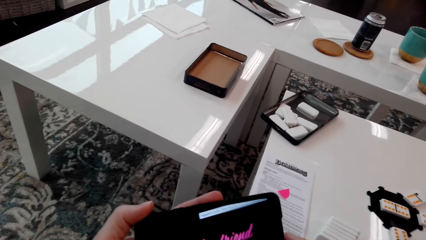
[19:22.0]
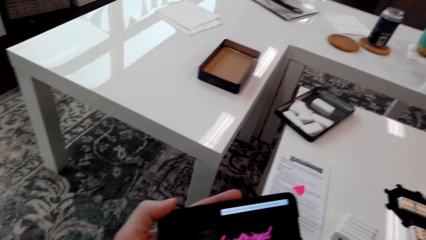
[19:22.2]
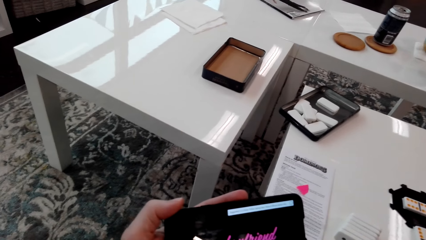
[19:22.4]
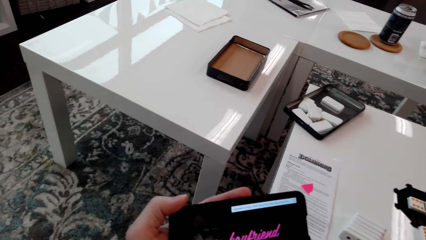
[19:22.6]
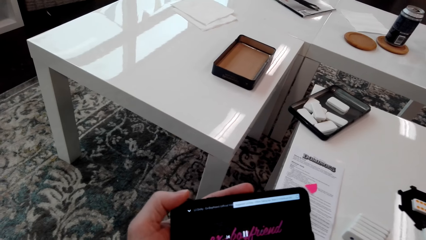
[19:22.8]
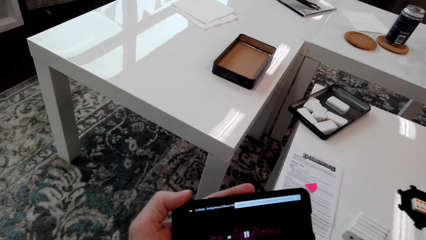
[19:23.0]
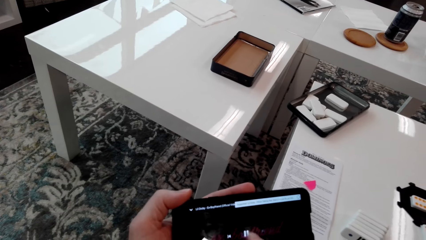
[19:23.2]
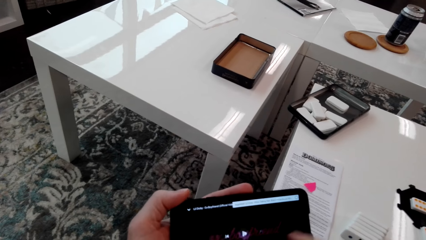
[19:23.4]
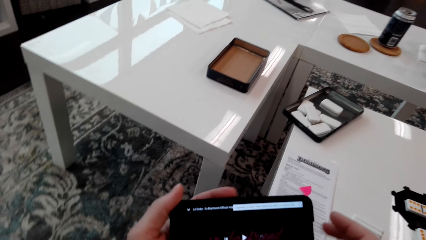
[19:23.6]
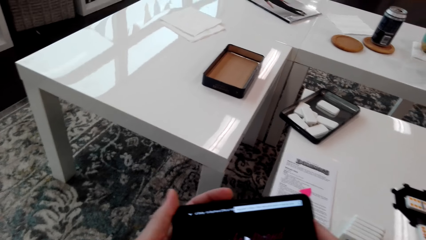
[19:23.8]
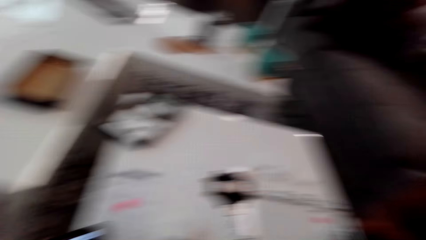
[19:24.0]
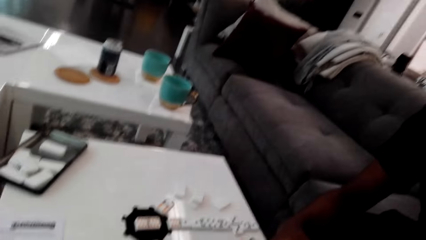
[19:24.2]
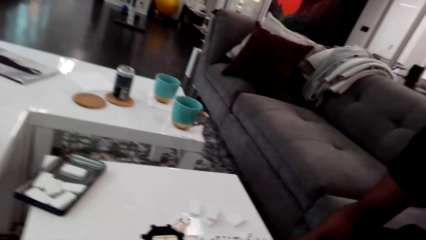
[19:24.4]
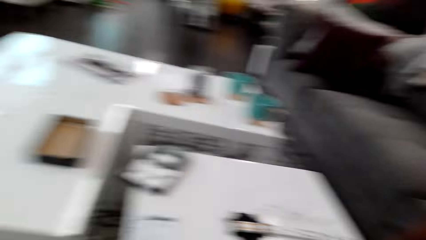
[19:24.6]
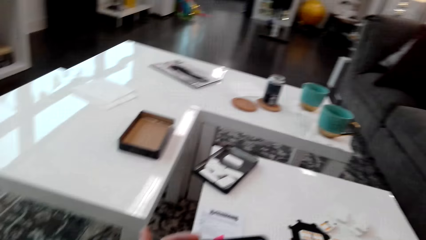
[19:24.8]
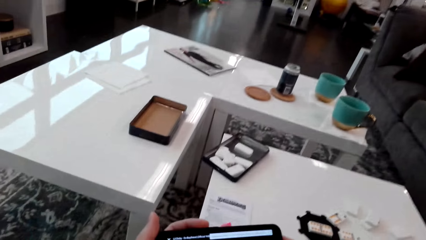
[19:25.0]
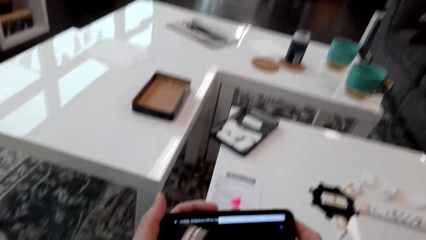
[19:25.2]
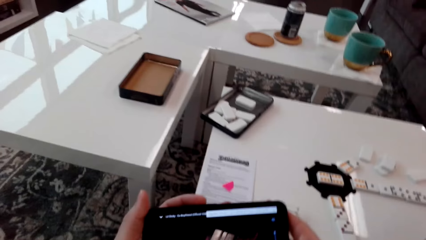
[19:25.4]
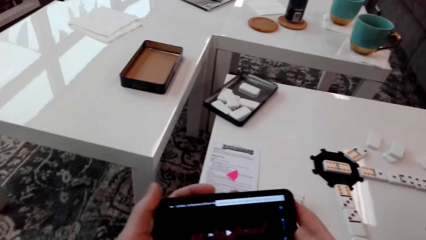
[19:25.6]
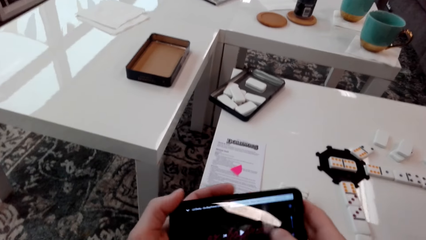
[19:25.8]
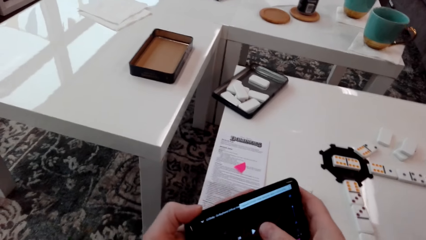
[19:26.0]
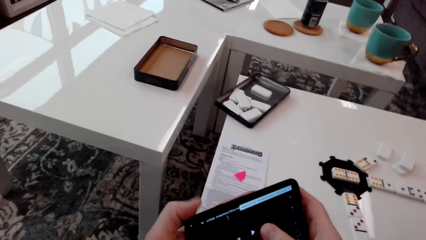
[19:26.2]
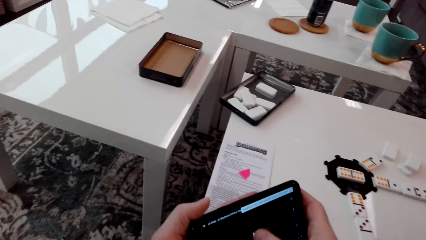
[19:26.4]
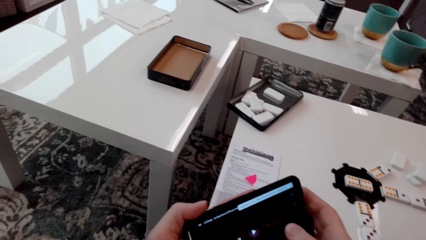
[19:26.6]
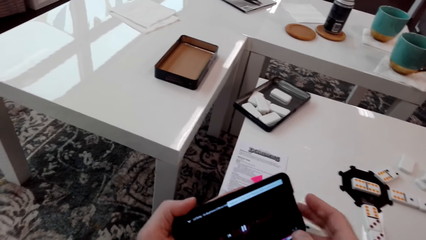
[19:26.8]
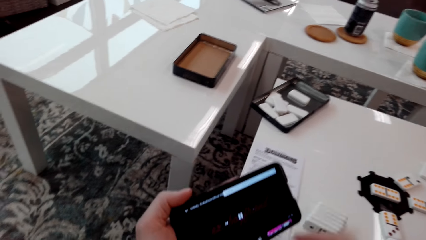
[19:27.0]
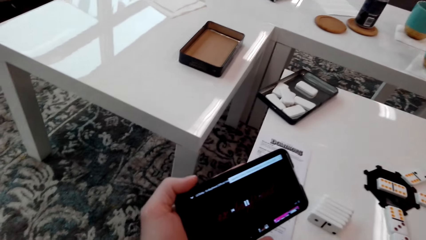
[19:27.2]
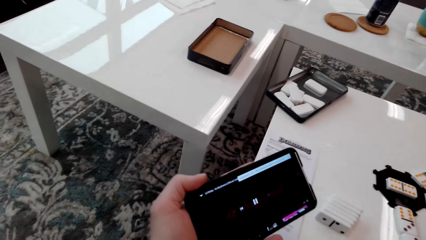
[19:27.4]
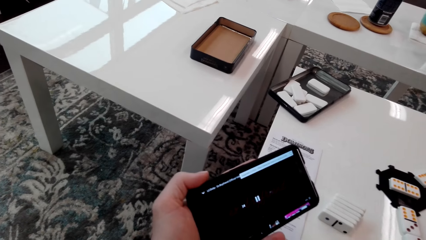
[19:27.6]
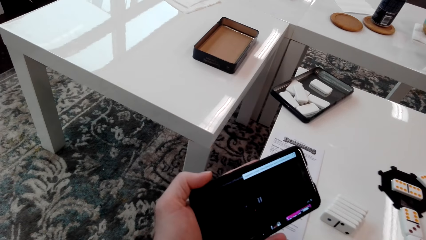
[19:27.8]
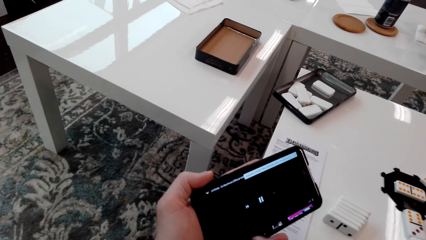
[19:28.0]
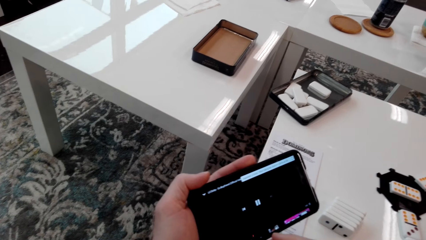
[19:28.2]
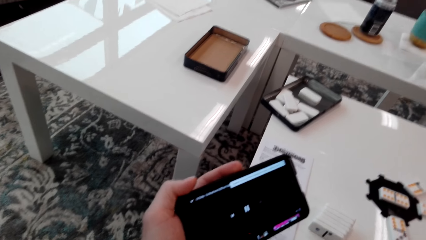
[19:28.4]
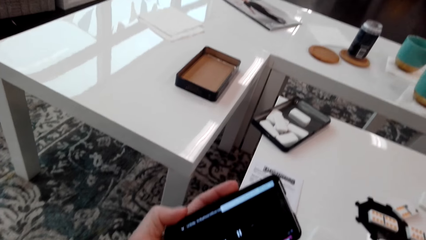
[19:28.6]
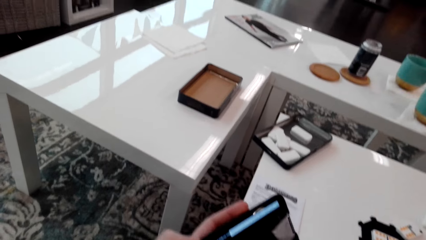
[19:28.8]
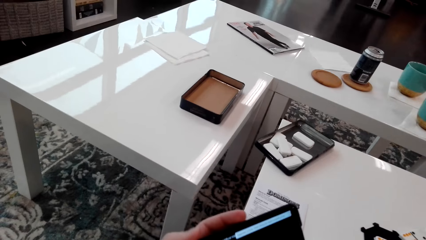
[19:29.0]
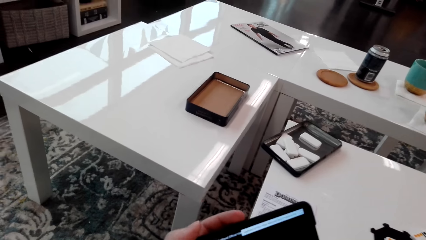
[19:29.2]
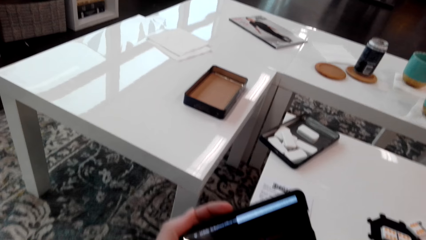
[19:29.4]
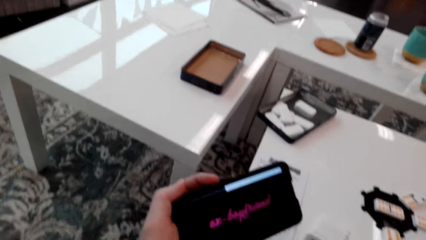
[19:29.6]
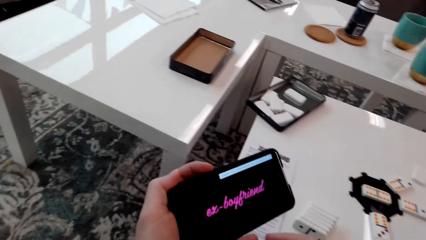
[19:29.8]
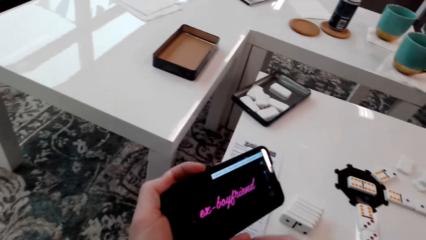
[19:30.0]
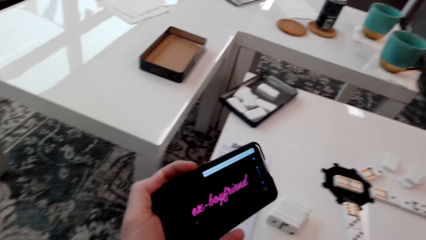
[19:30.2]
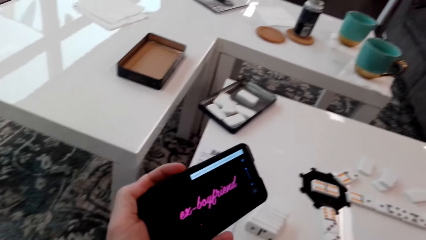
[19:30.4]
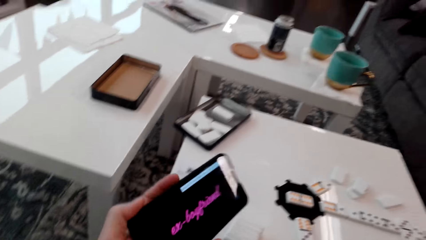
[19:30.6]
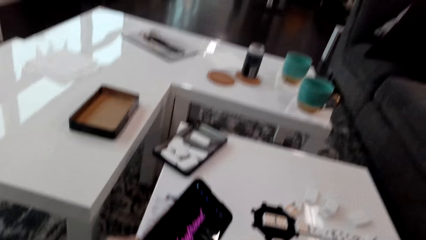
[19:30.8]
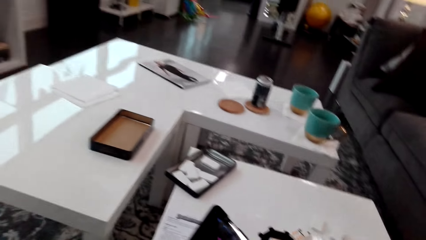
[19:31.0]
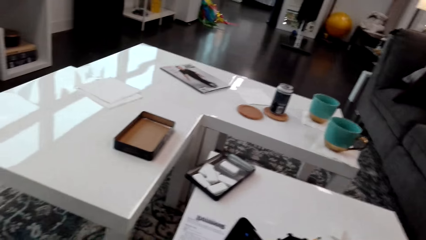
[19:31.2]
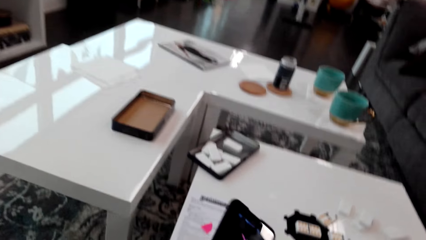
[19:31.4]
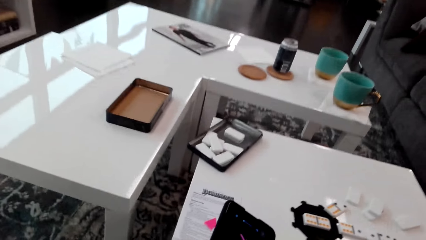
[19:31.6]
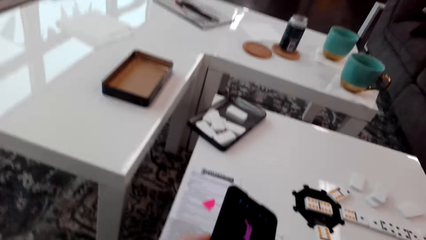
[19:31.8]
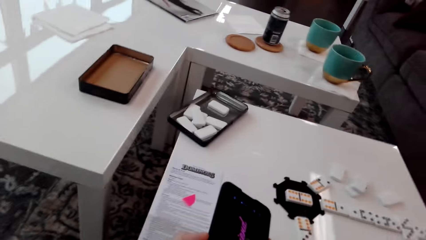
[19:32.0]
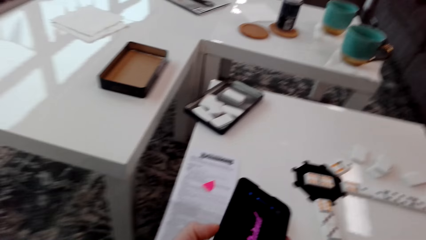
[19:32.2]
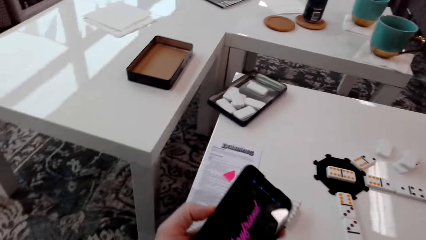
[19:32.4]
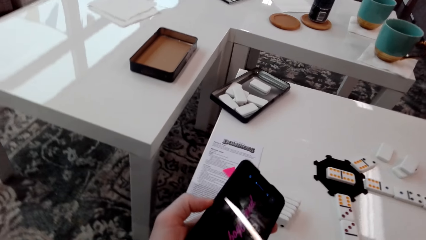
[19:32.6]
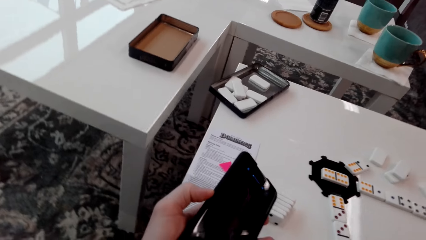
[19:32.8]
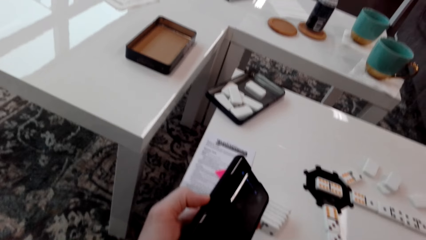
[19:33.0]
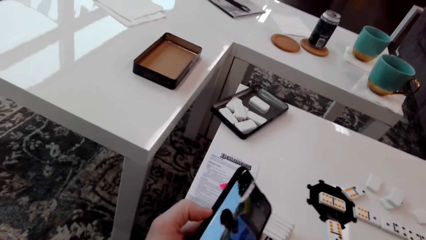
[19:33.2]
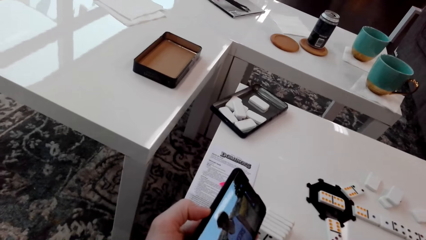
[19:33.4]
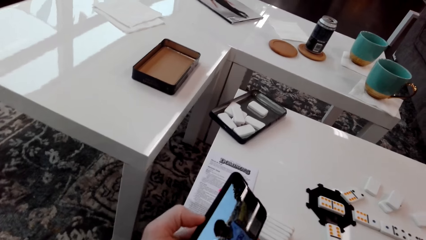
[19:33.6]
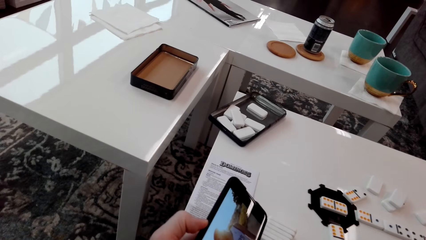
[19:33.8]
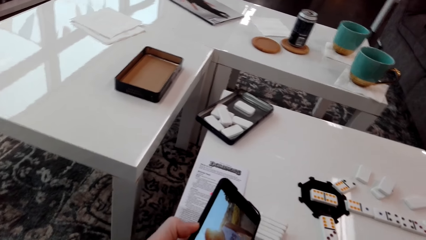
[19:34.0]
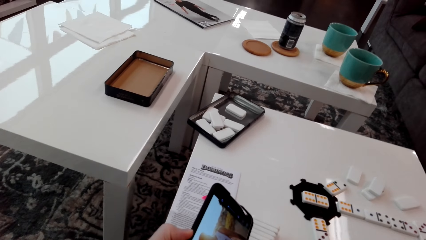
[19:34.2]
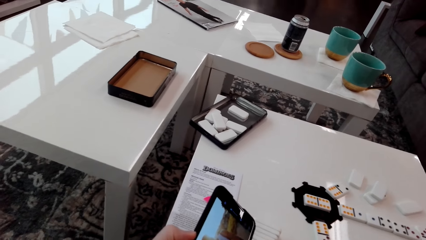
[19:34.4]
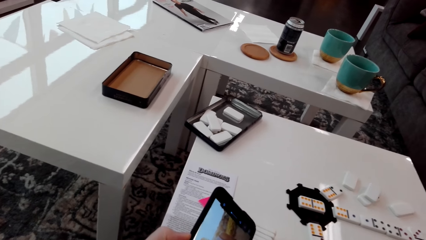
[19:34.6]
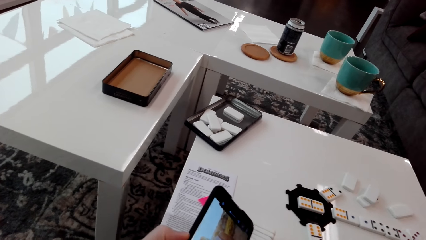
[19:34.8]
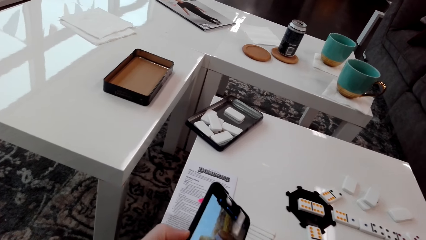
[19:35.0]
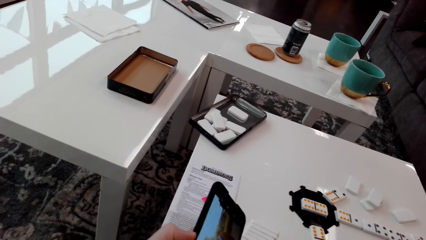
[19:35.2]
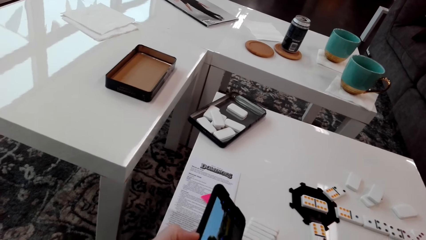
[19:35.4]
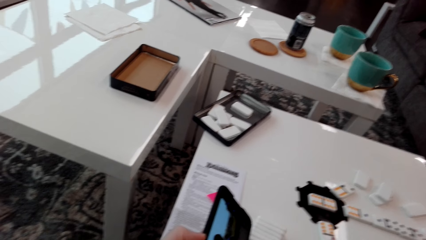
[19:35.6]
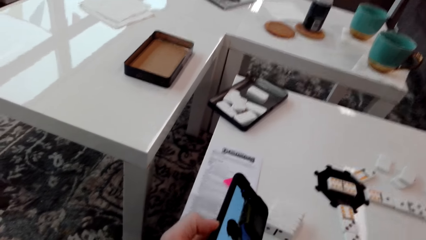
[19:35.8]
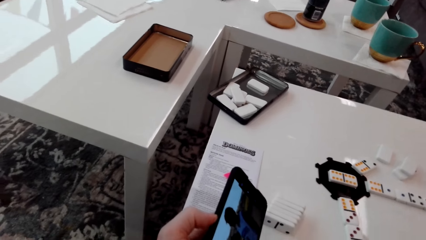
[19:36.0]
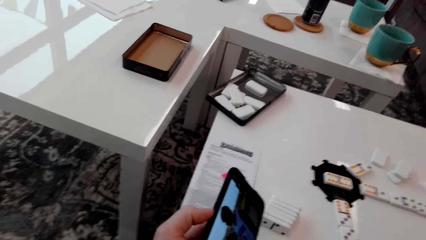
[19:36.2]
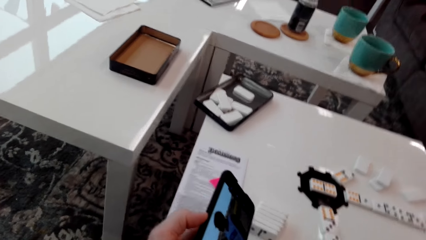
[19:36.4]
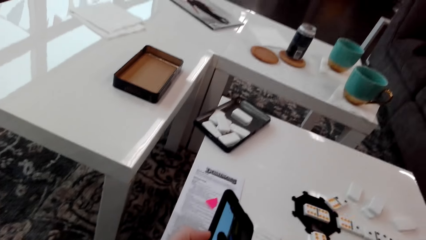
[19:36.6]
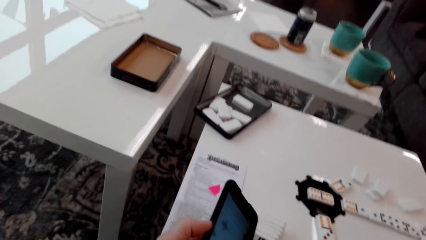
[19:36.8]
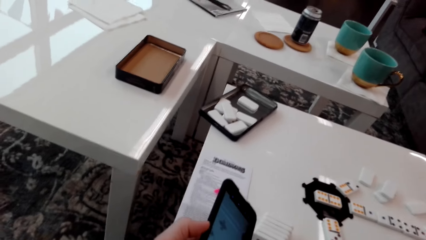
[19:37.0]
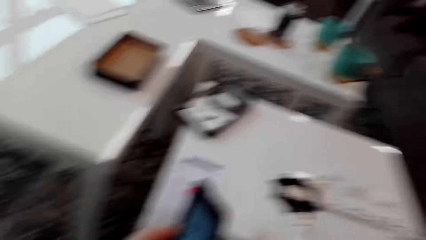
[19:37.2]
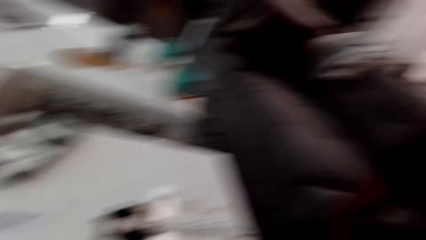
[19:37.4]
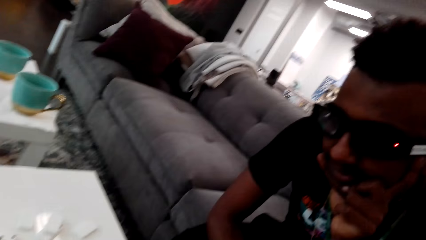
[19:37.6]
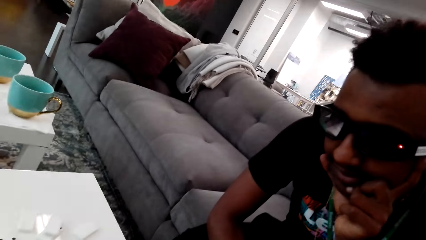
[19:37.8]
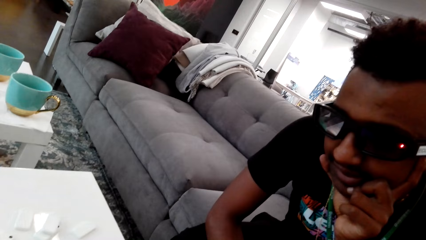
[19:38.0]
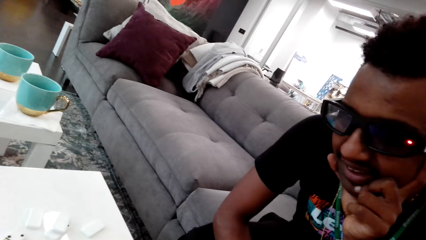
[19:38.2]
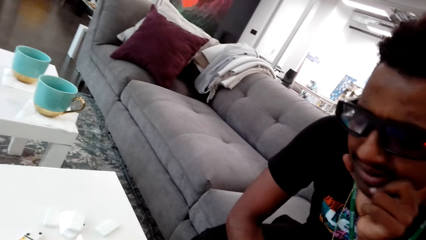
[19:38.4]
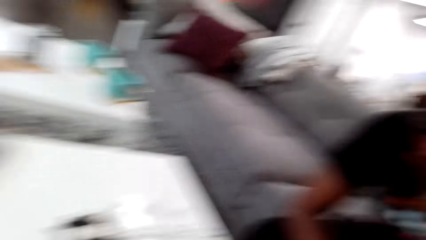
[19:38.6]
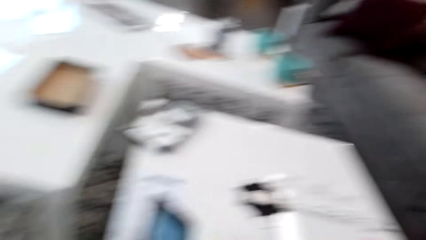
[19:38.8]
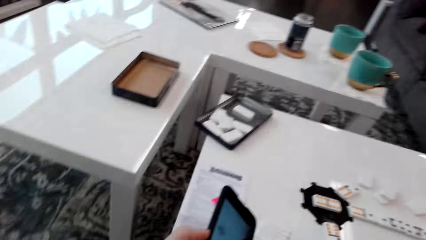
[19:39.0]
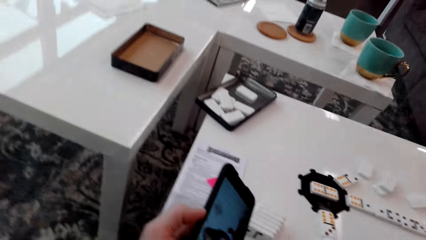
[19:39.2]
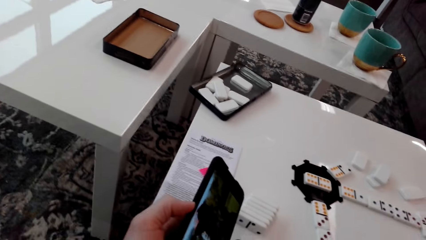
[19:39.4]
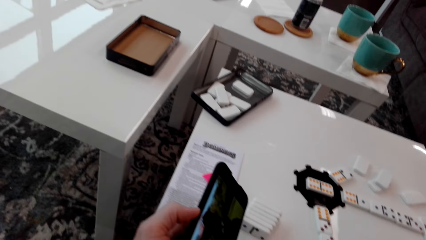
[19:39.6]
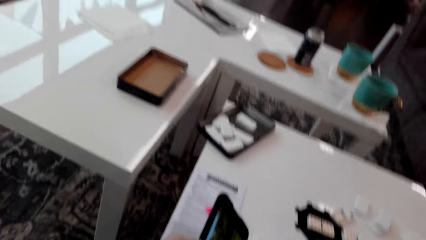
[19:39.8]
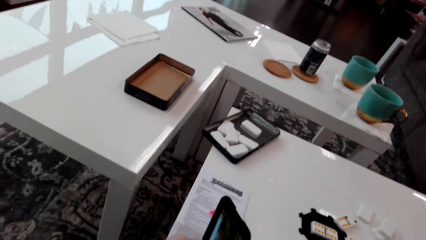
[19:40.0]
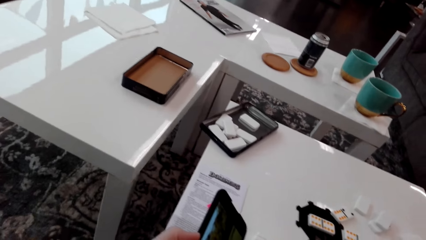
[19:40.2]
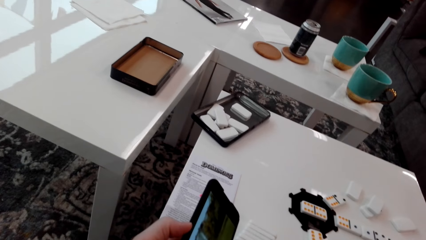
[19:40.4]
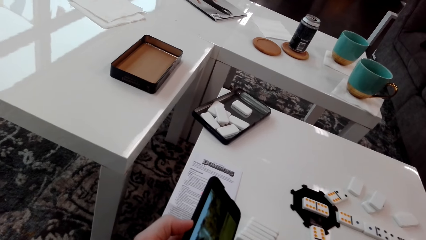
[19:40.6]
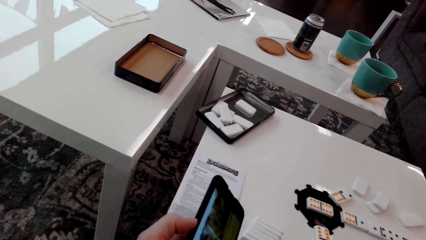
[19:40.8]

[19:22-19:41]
The camera wearer looks around. They scroll the phone, show a man a video, hold the phone and look around. The man looks at the camera wearer's video. The man interacts with the camera wearer. The camera wearer stares at the phone.
